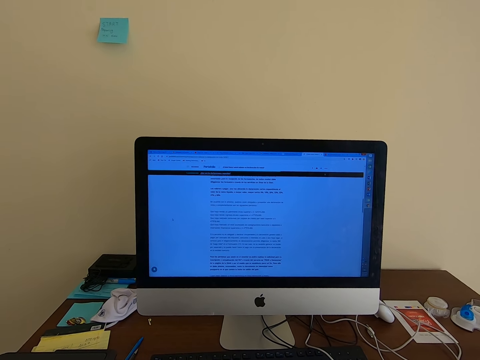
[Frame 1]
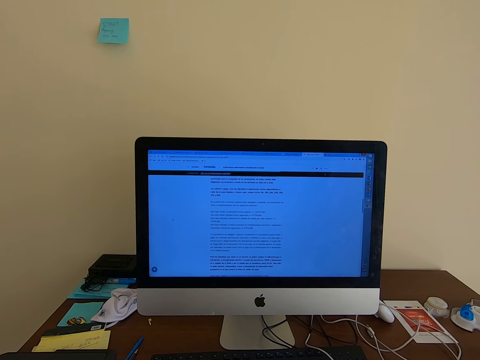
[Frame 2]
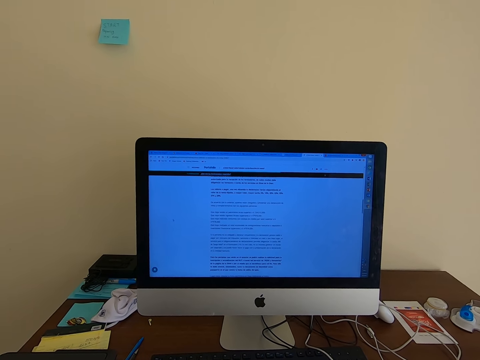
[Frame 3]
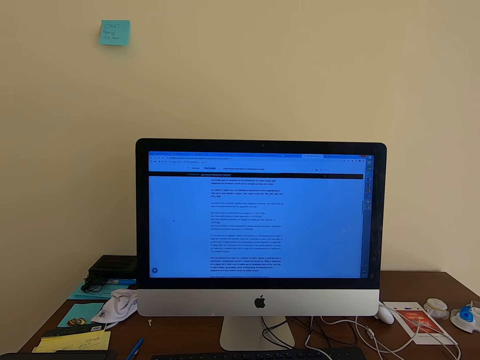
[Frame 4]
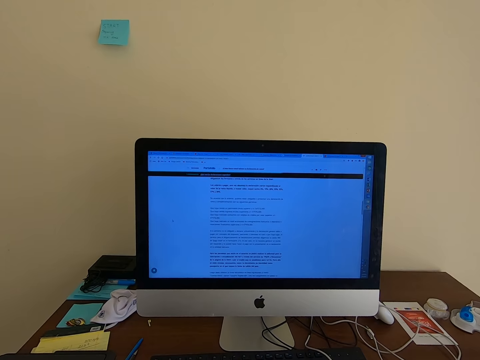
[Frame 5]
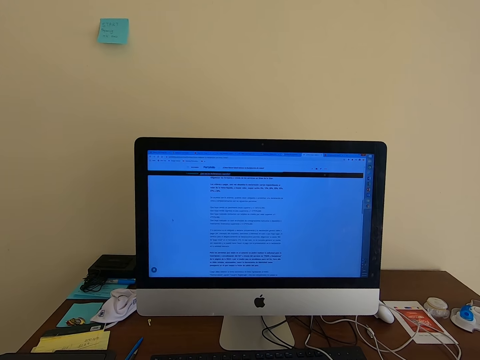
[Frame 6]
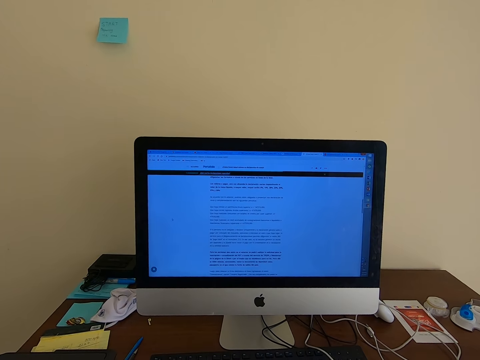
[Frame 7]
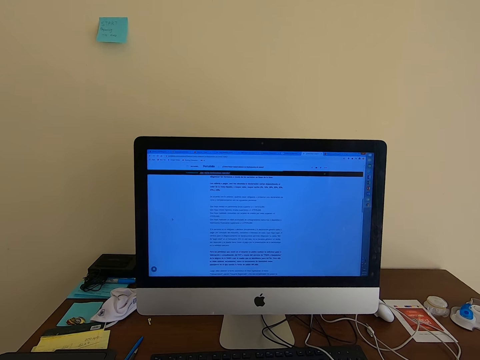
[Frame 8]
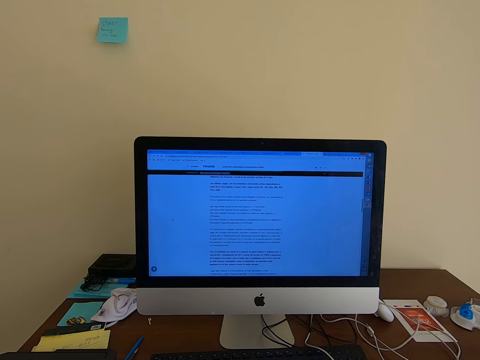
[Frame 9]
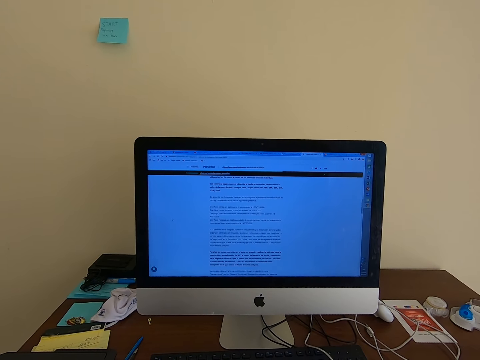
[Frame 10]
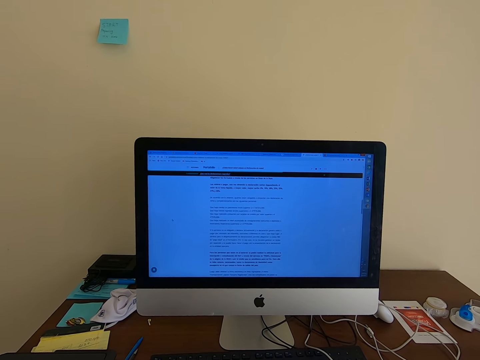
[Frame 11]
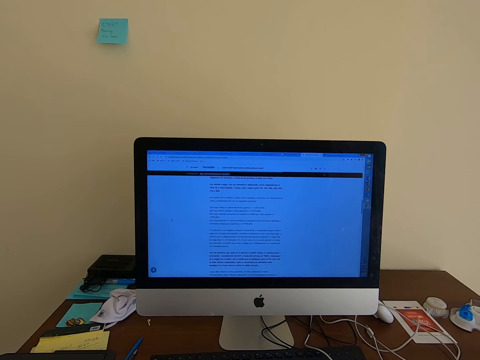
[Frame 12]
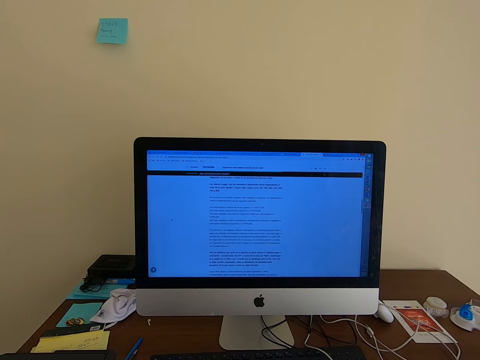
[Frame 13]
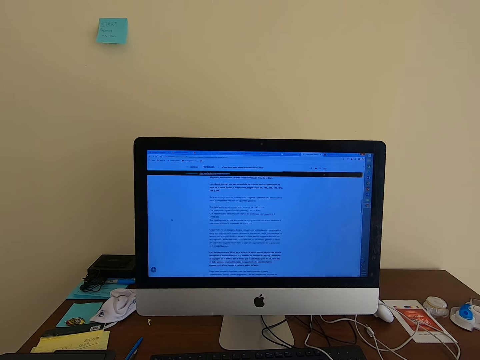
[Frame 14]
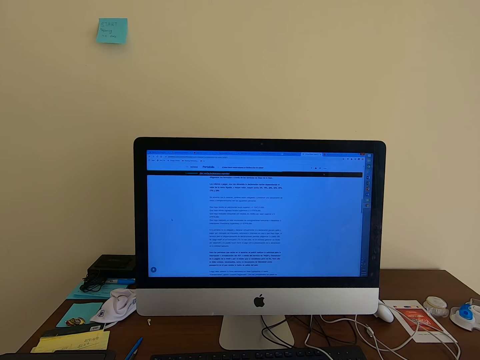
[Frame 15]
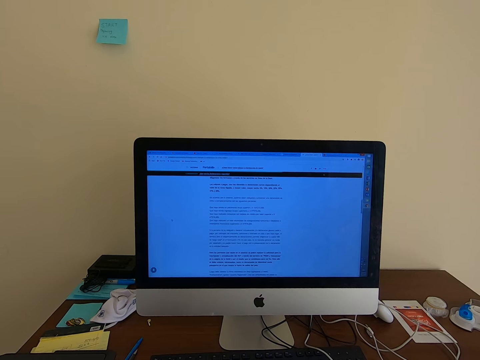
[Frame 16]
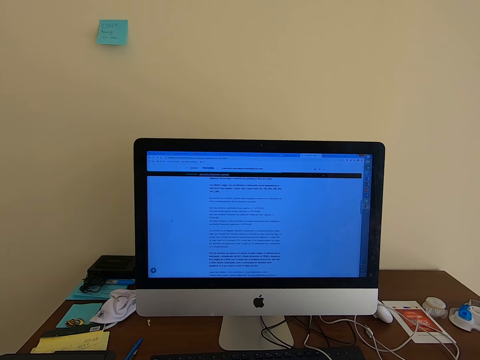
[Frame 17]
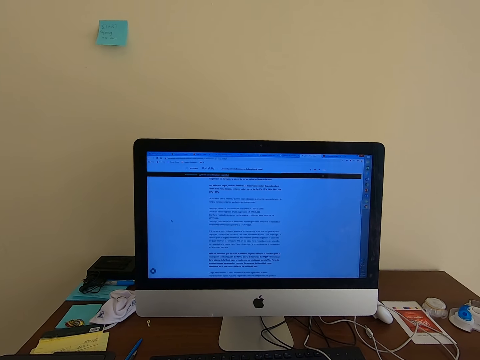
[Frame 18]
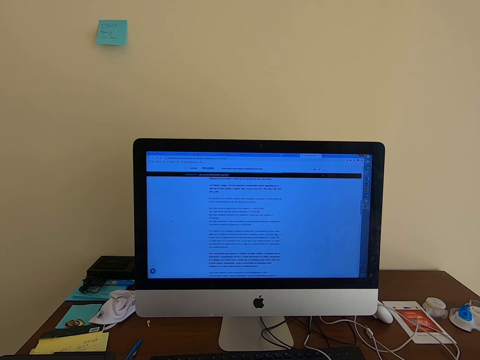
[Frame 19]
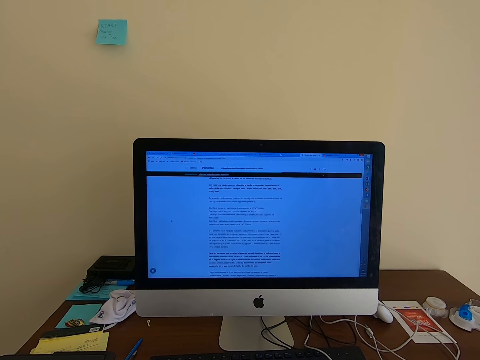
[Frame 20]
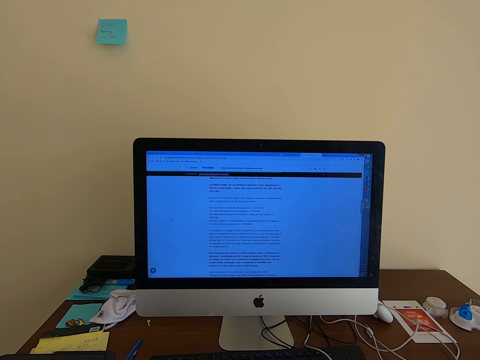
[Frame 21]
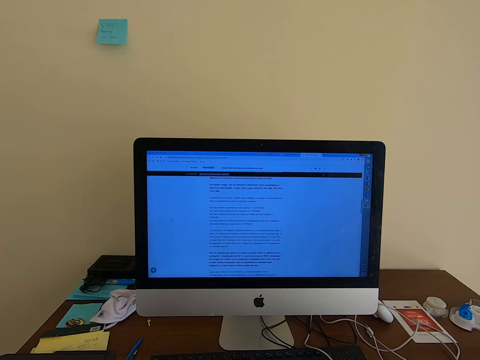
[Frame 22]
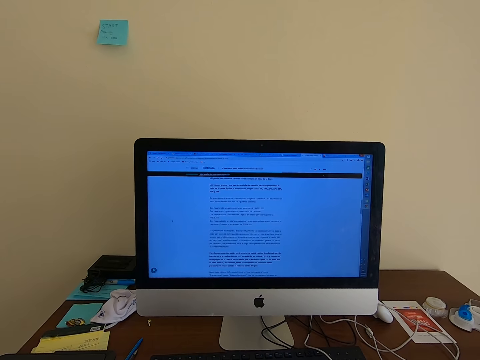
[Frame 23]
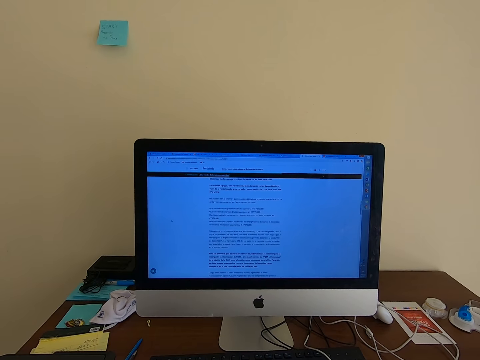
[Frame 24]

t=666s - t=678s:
The camera wearer stares at the computer.

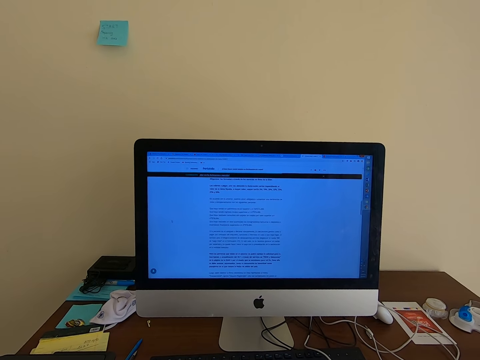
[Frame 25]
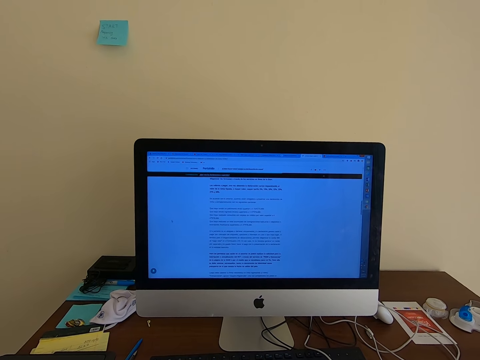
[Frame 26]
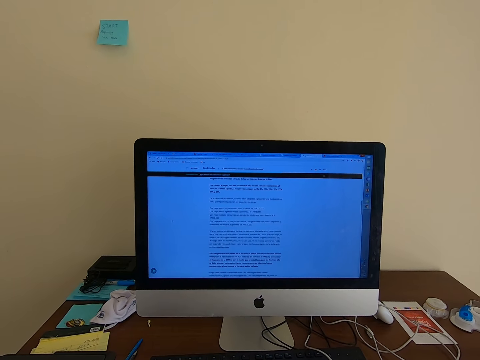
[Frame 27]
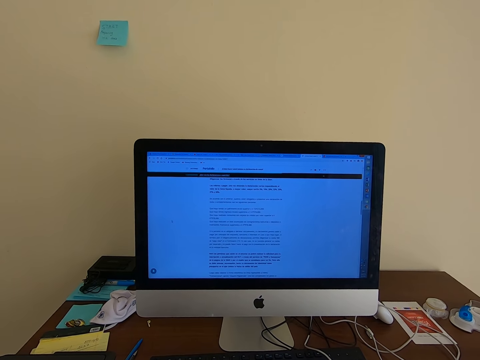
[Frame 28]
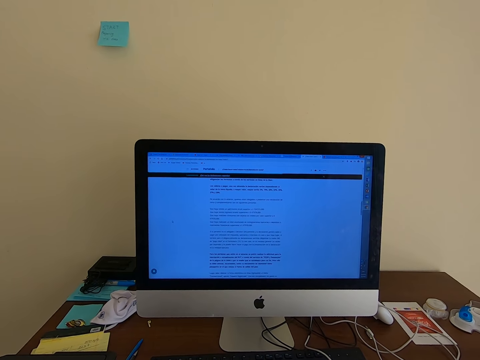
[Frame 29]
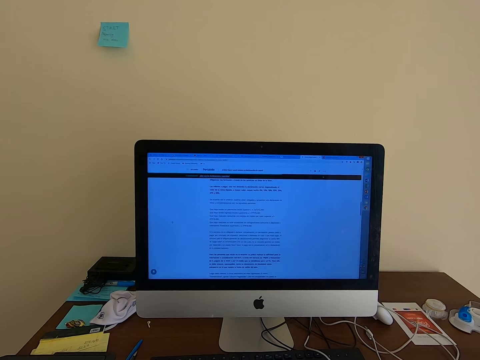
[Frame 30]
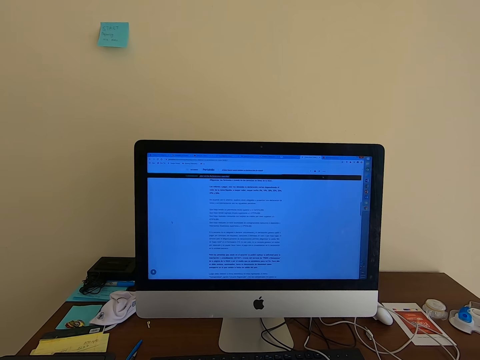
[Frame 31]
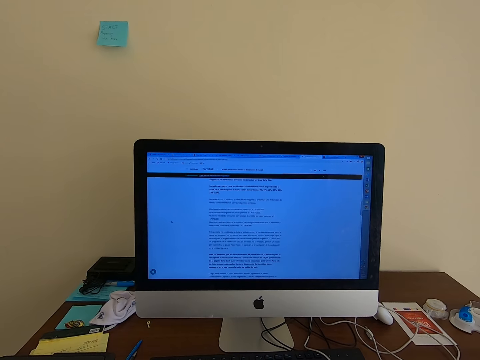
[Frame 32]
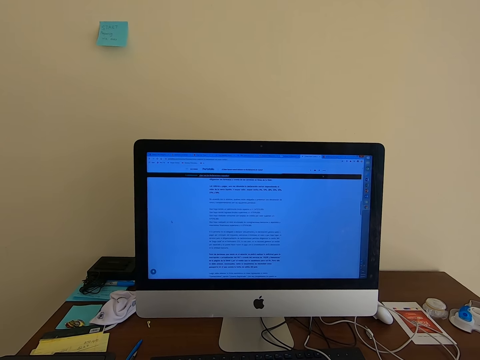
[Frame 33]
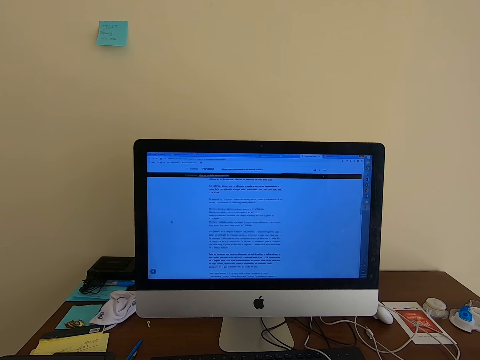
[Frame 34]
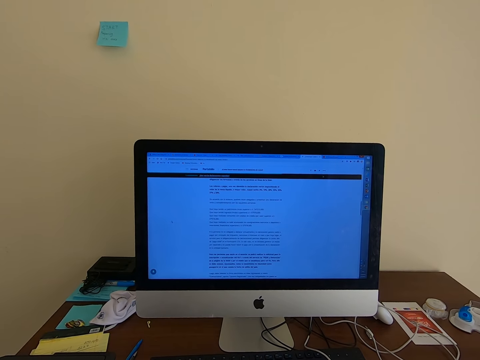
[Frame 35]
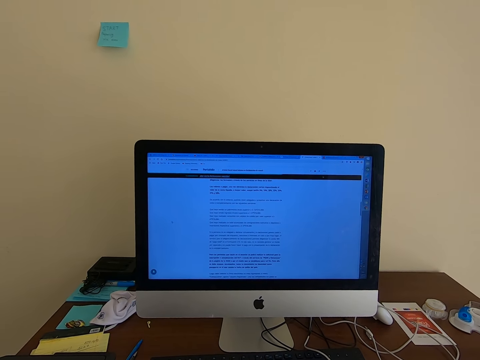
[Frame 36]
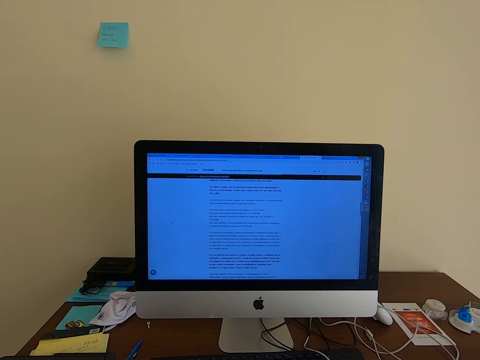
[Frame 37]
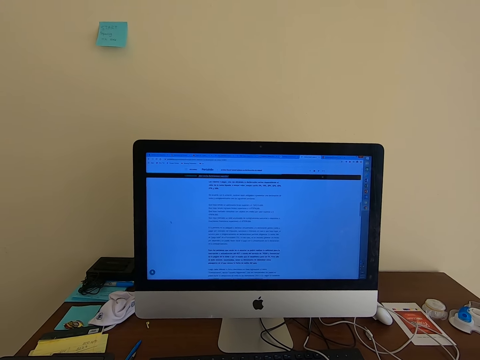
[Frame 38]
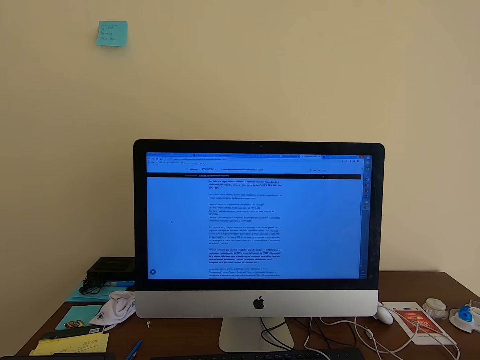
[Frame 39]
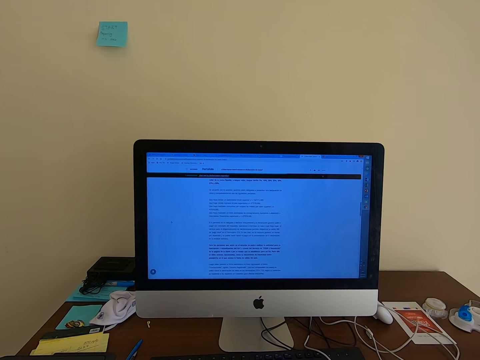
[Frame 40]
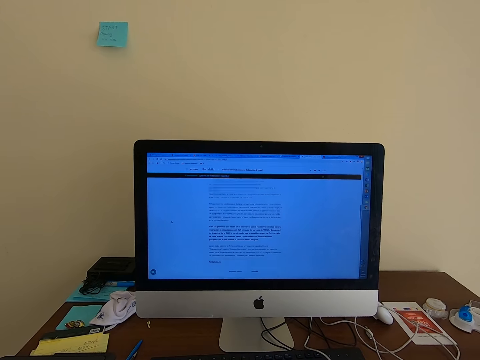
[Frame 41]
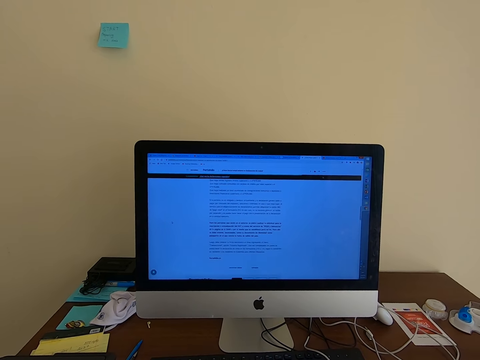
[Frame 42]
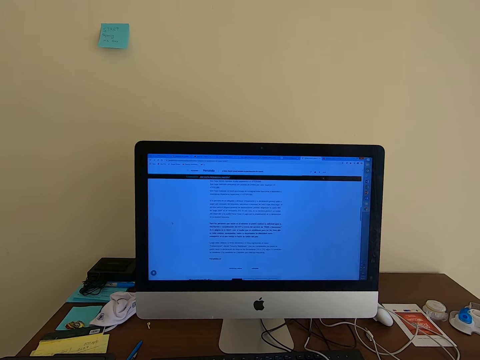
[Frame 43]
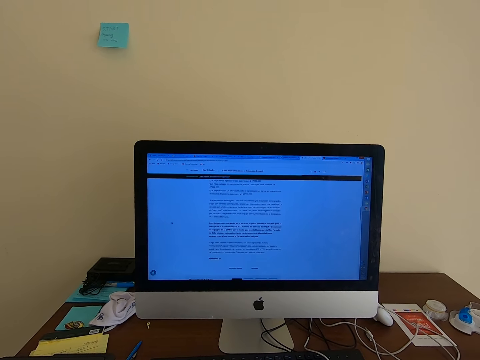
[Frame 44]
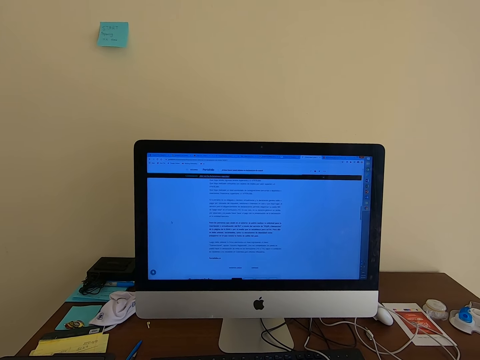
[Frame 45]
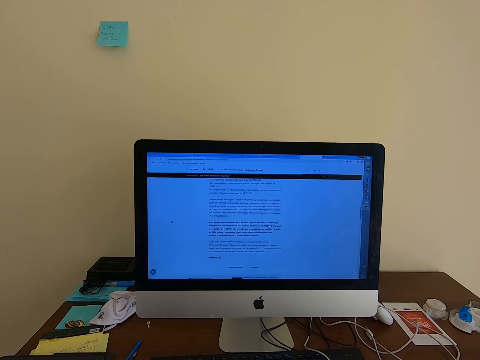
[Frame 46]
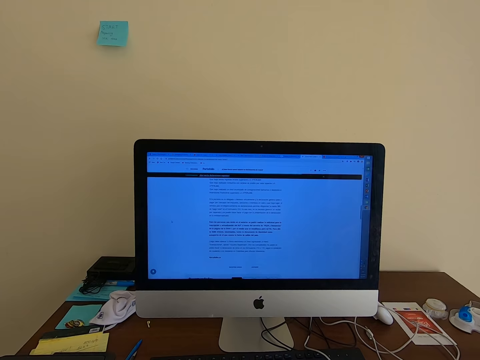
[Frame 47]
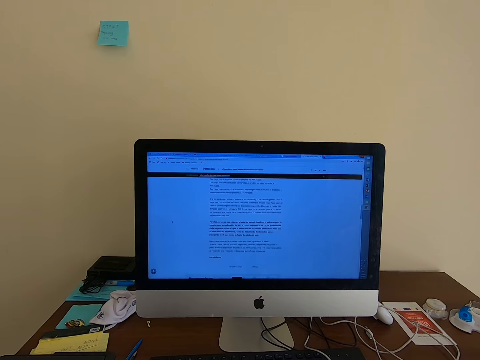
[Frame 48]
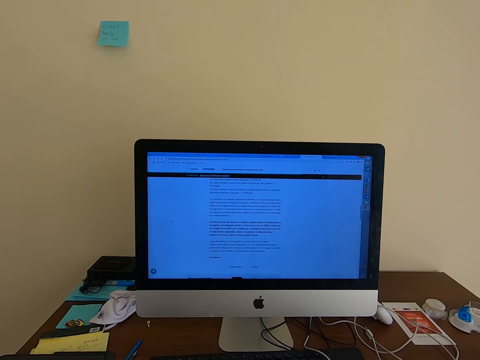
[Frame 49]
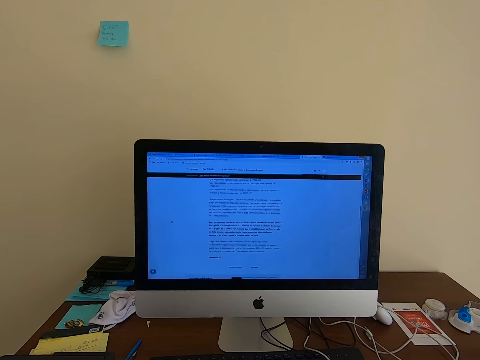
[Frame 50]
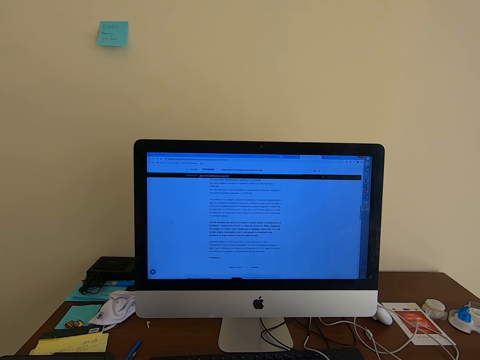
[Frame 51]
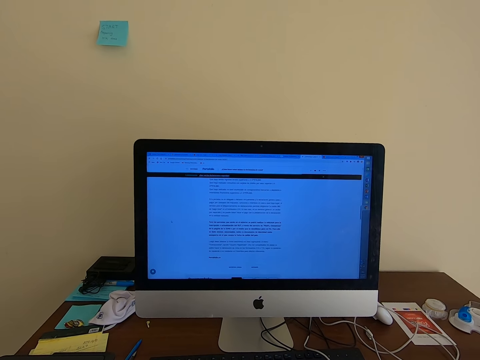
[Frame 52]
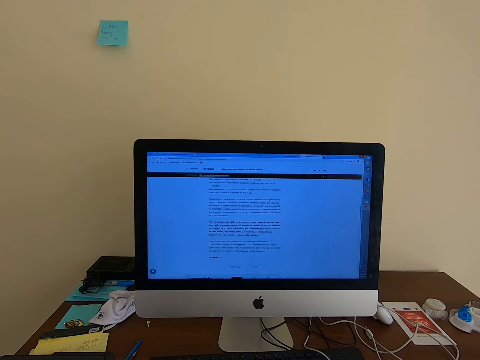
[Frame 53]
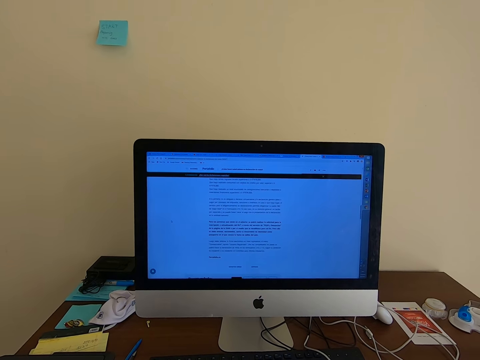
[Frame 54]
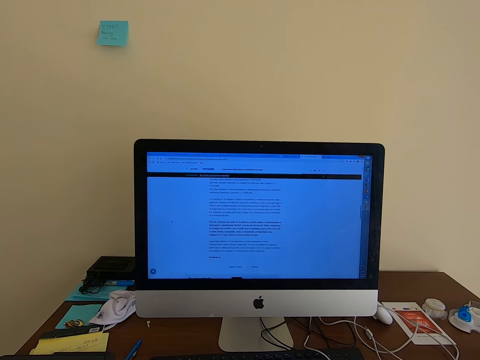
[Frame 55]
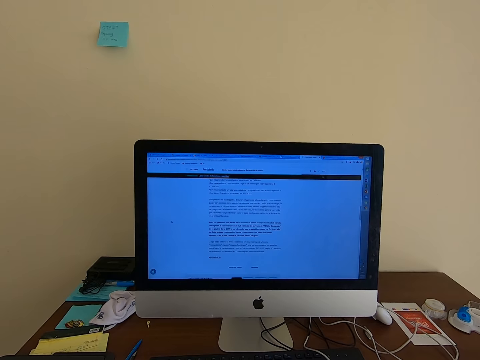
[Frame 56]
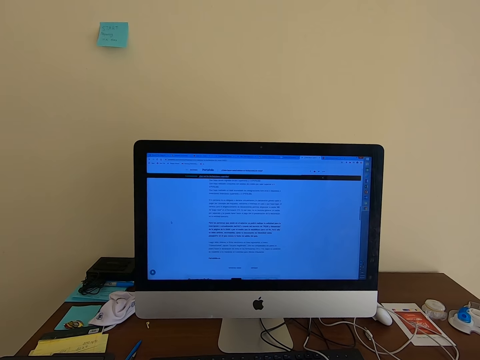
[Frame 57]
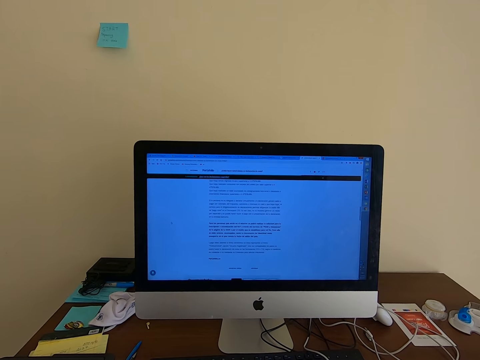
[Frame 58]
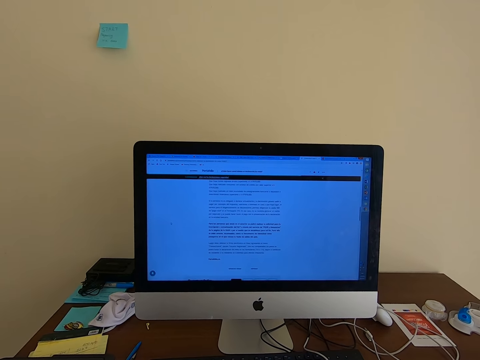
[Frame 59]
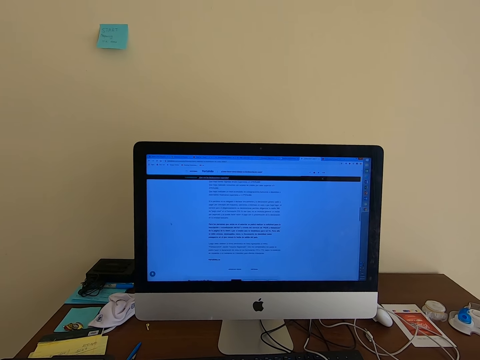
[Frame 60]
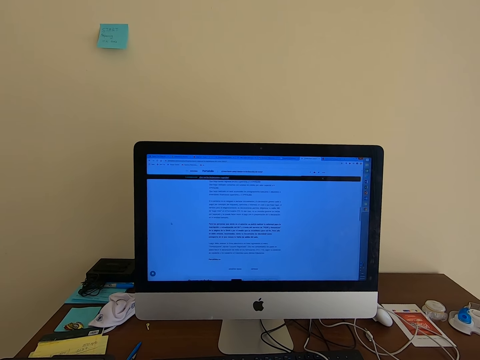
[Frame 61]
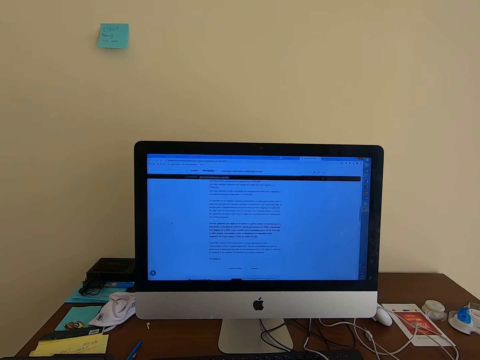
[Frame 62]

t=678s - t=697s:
The camera wearer stares at the computer. They operate the computer. They stare at the computer.
